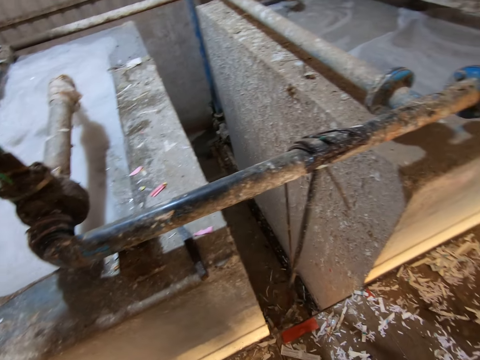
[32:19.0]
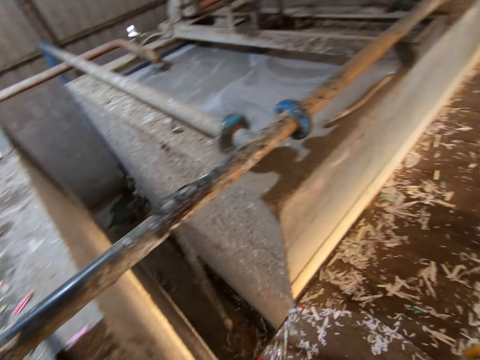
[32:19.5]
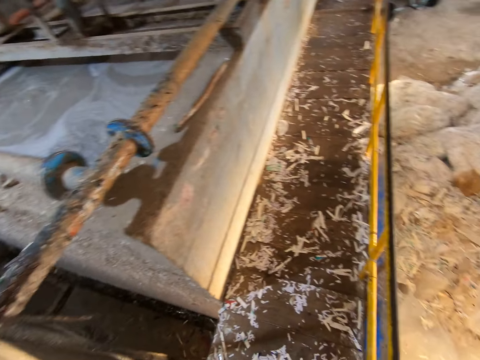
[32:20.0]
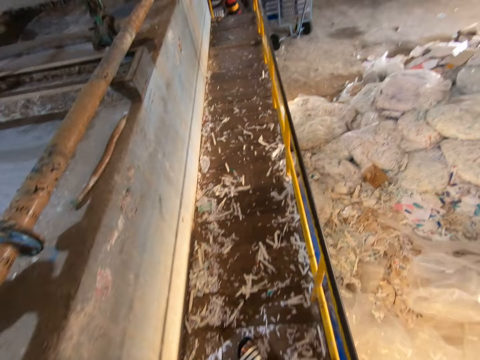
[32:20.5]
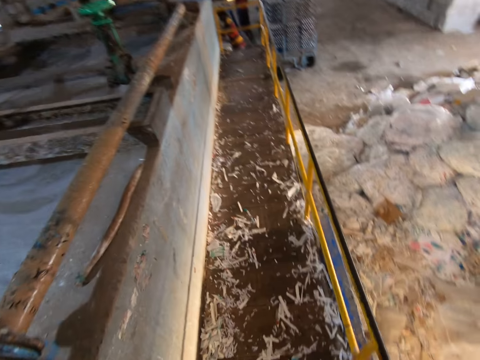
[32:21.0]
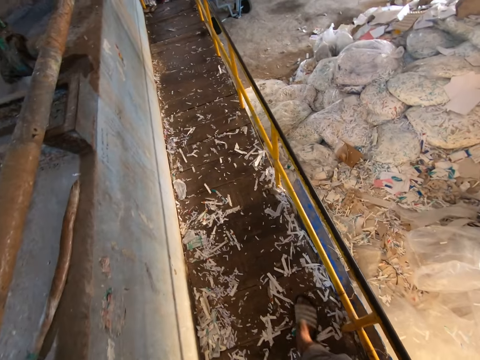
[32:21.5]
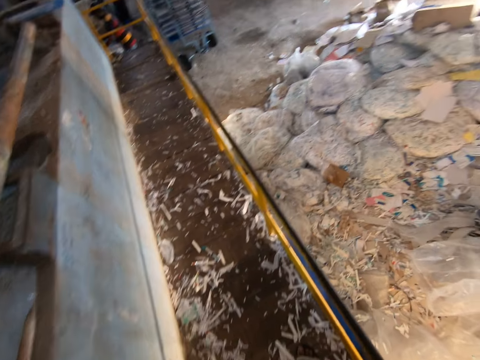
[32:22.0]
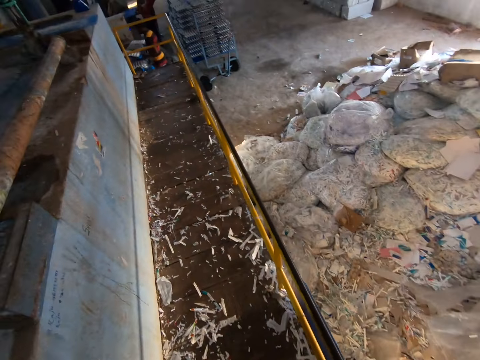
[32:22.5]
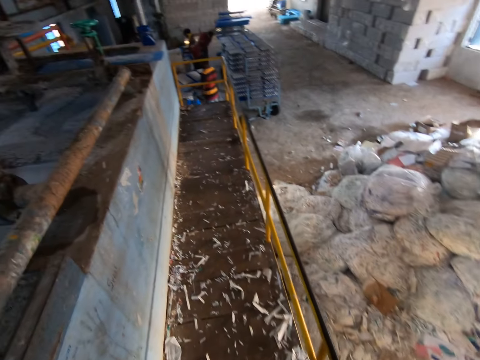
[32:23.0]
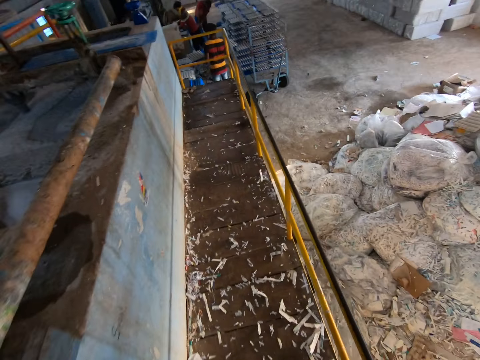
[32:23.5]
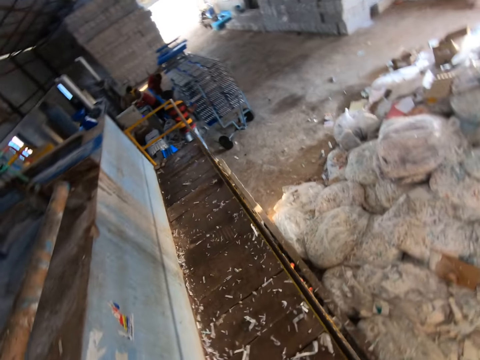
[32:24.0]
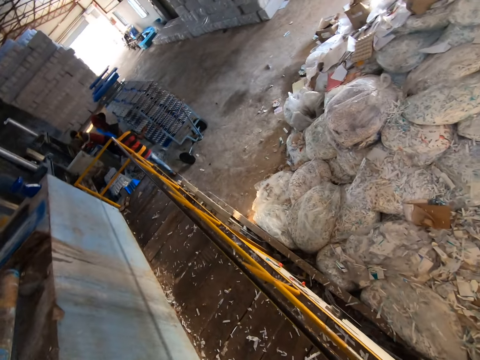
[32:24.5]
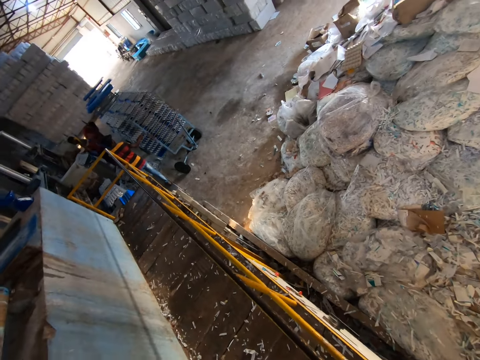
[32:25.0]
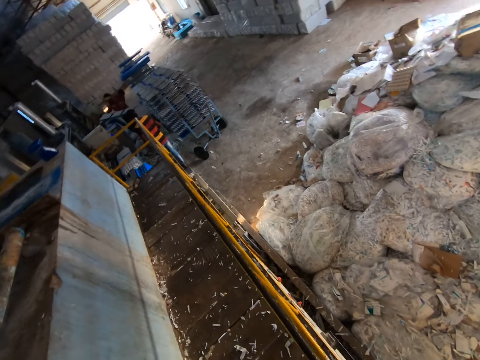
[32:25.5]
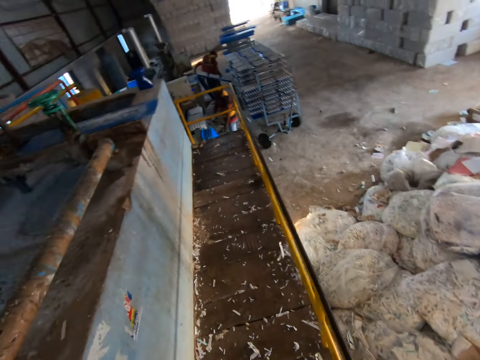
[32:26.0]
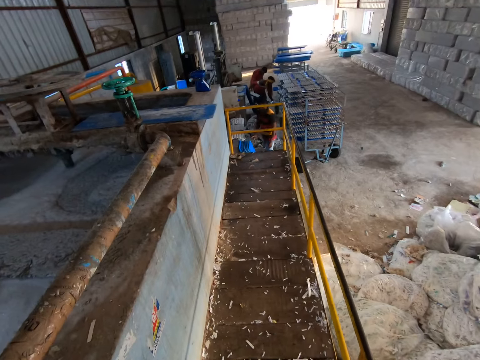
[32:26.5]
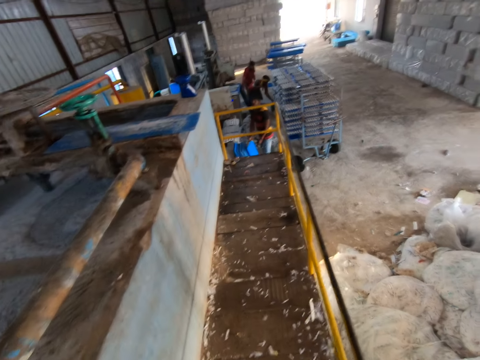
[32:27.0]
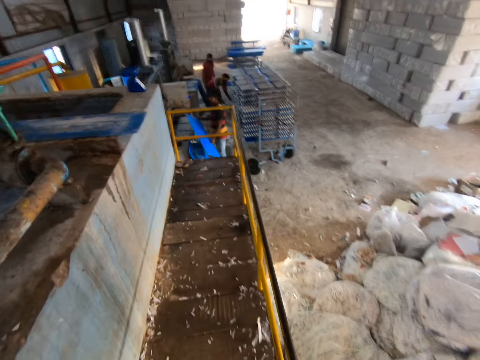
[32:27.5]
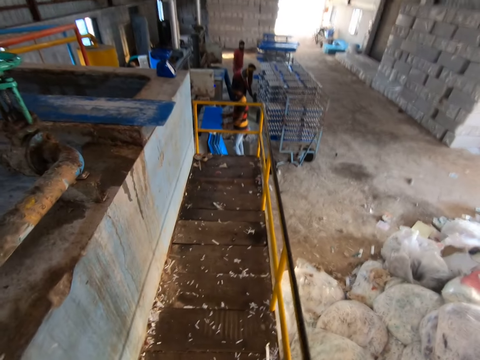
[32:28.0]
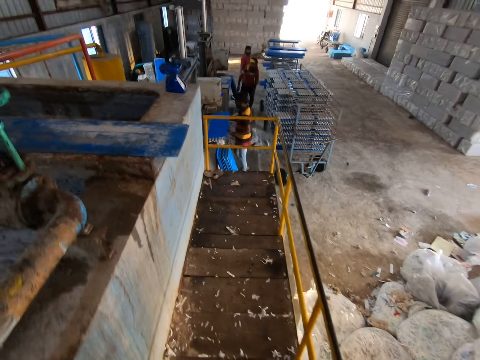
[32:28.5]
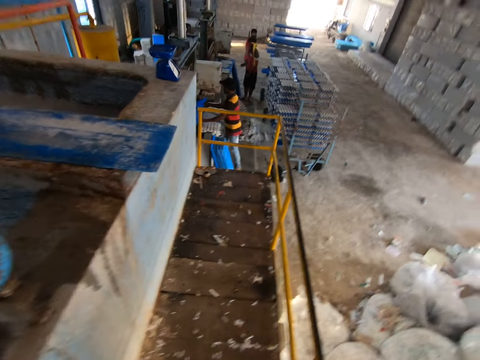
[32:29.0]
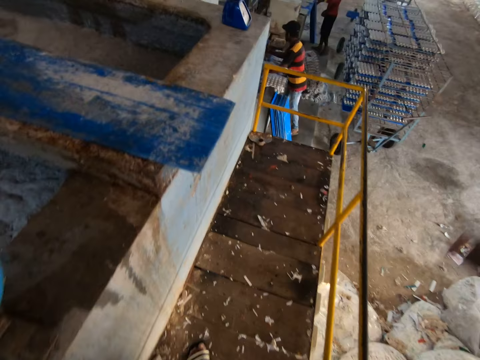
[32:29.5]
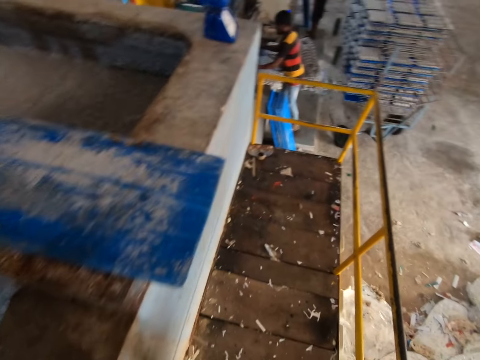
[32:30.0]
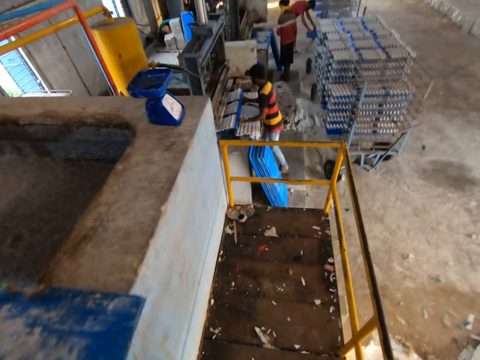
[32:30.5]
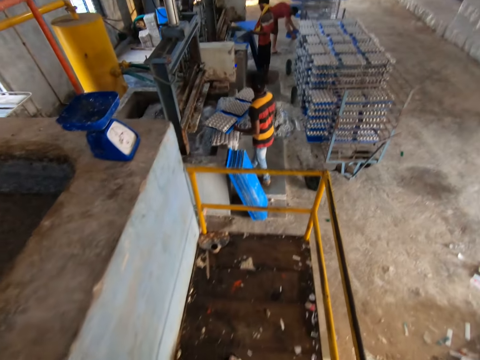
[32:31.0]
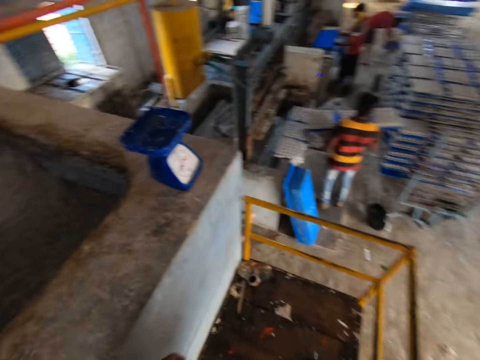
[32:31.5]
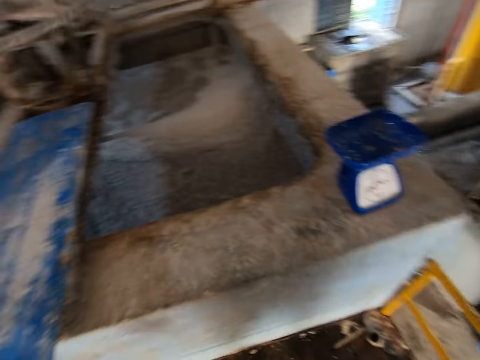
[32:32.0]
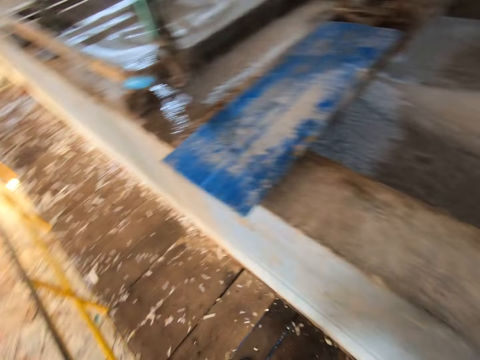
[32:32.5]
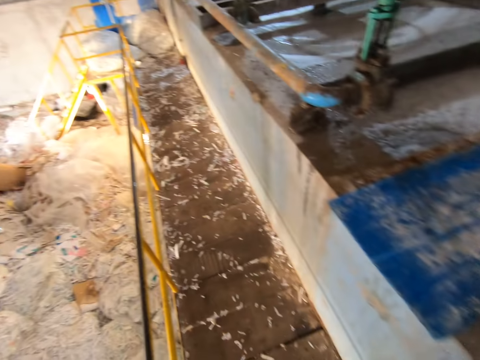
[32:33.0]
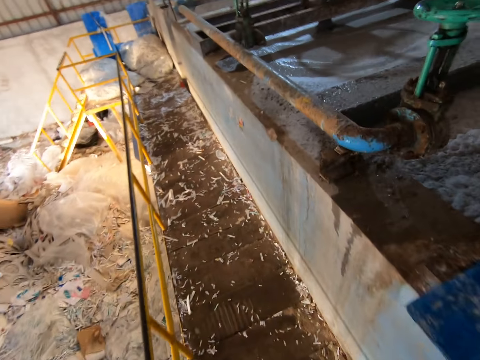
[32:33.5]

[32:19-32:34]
The camera wearer walks around. The man places a blue tray on the mobile rack with both hands. Another man touches a blue tray on the ground with both hands. A third man places a blue tray on the mobile rack with both hands. The camera wearer looks around. The first man picks a blue tray from the ground with his right hand. The camera wearer converses with the three men. The first man holds the blue tray with both hands and places the blue tray in the egg carton machine with both hands. The camera wearer walks around. The third man picks a blue tray from the ground with his right hand. The first man holds the blue tray with both hands.

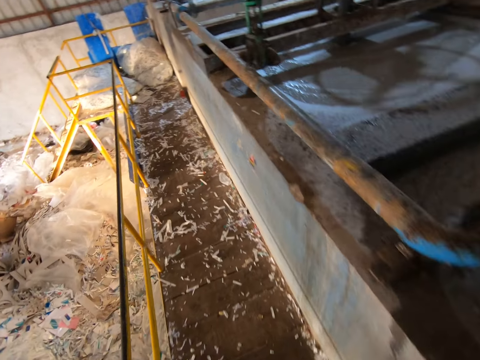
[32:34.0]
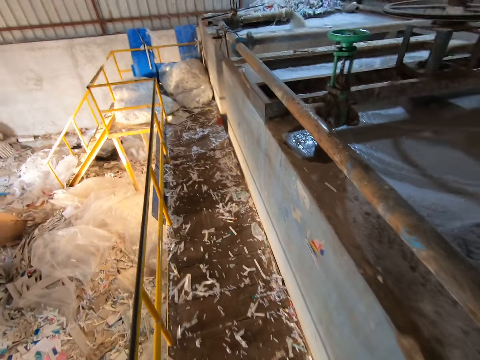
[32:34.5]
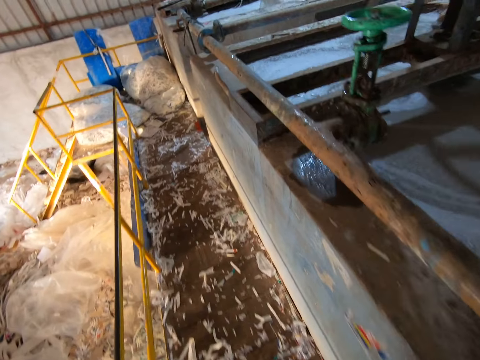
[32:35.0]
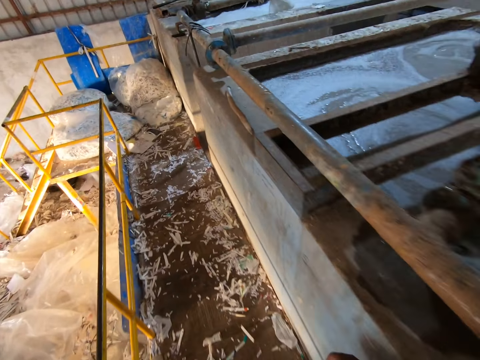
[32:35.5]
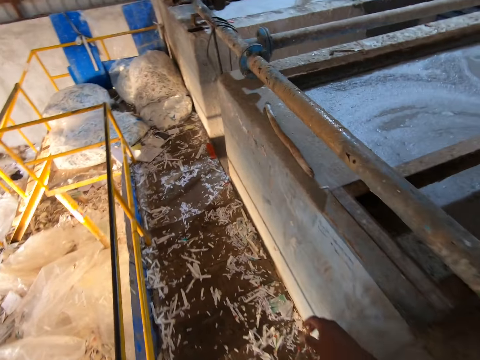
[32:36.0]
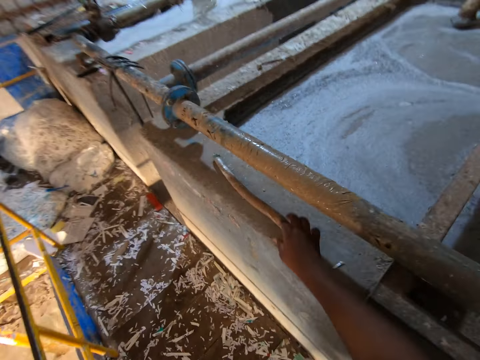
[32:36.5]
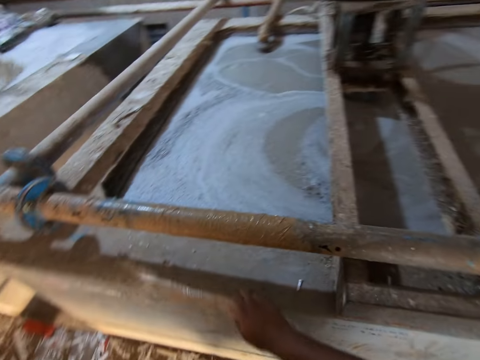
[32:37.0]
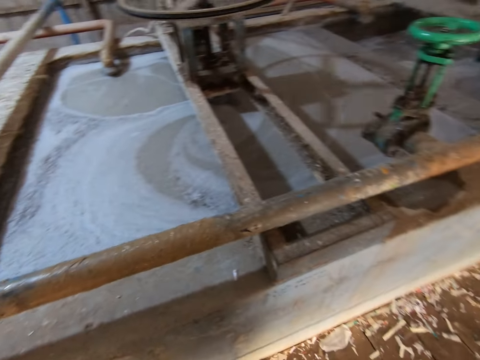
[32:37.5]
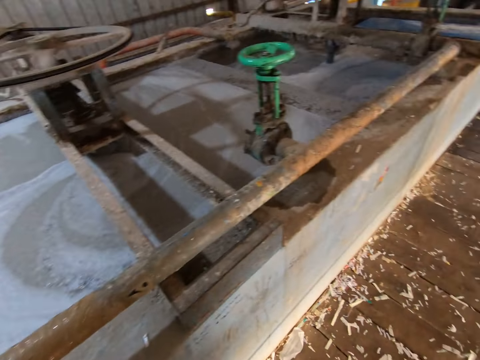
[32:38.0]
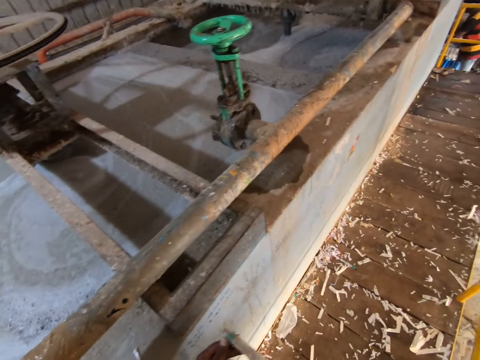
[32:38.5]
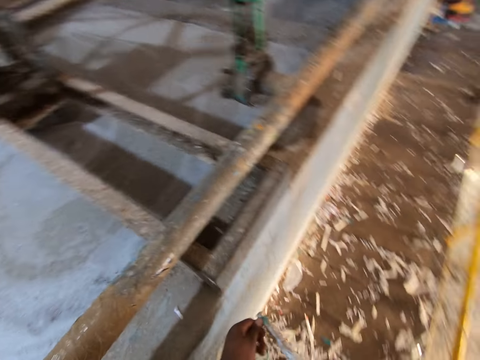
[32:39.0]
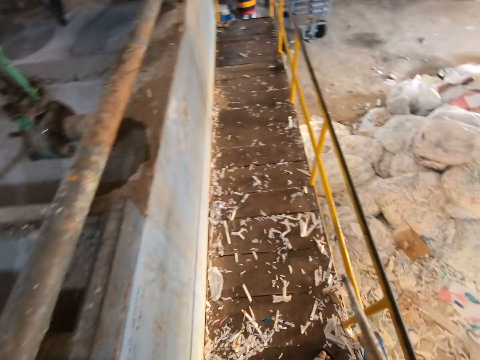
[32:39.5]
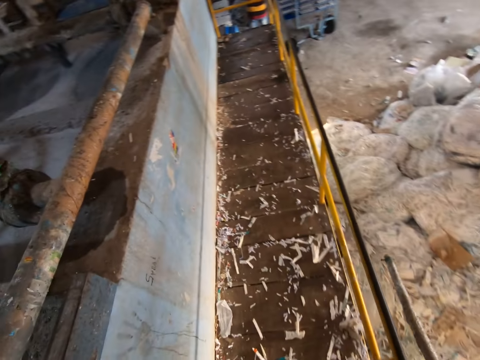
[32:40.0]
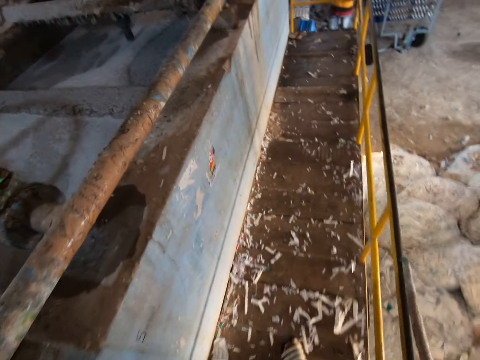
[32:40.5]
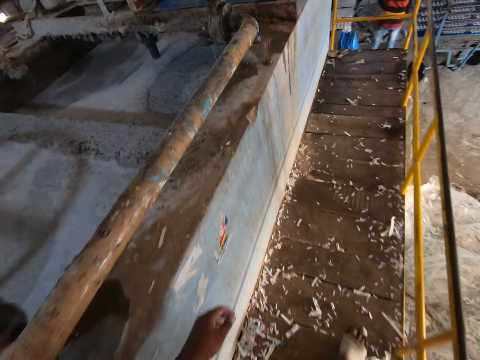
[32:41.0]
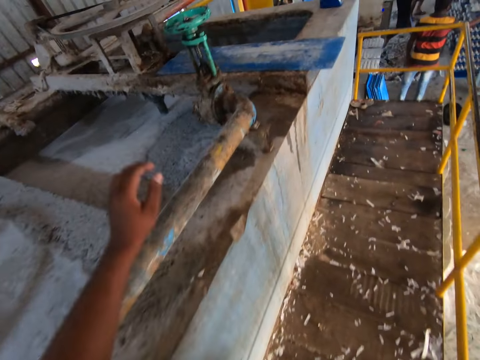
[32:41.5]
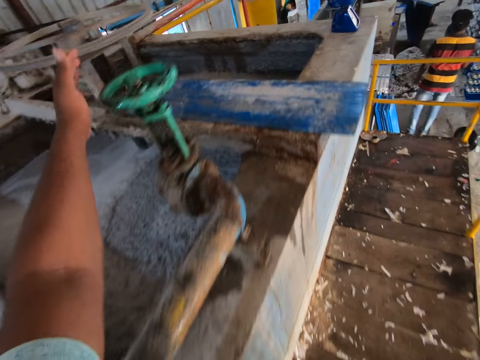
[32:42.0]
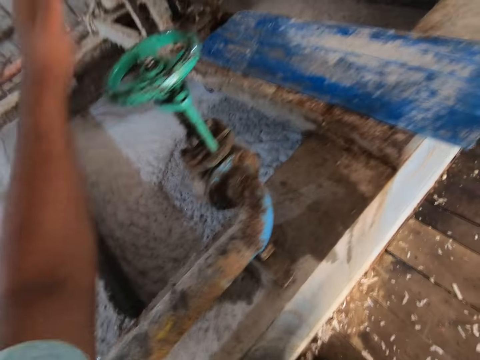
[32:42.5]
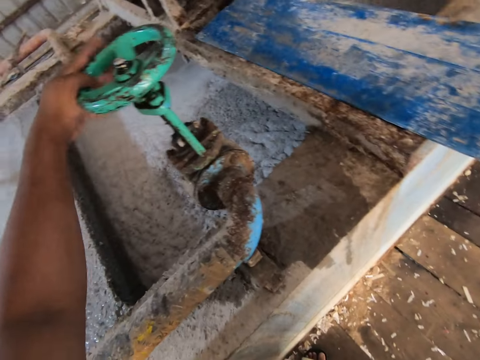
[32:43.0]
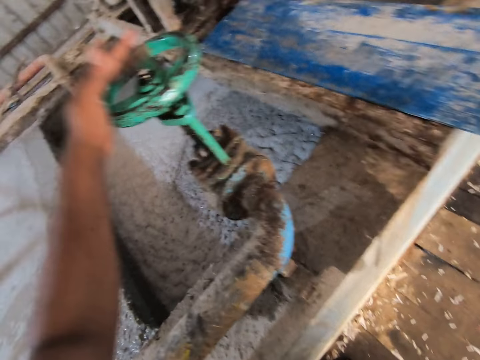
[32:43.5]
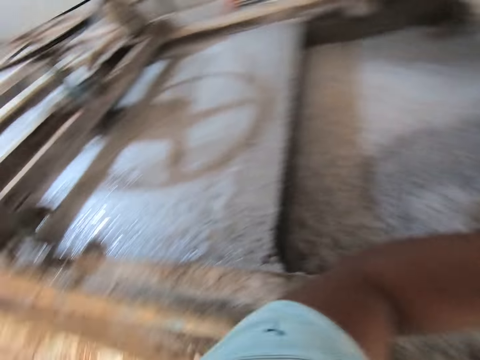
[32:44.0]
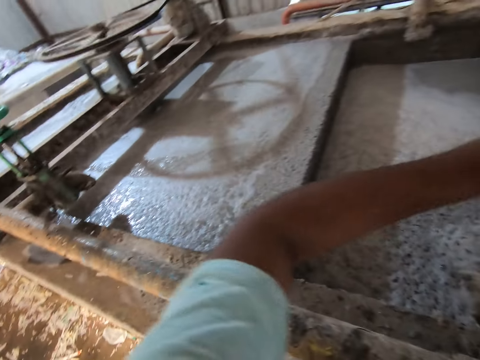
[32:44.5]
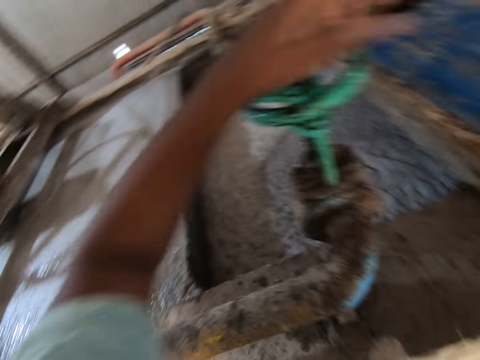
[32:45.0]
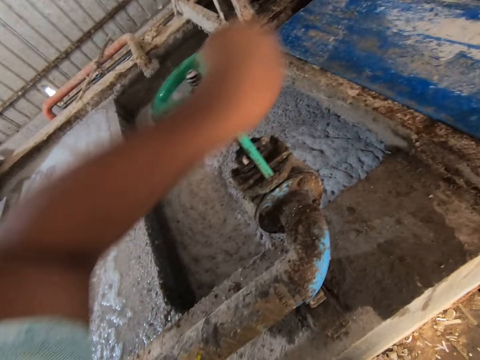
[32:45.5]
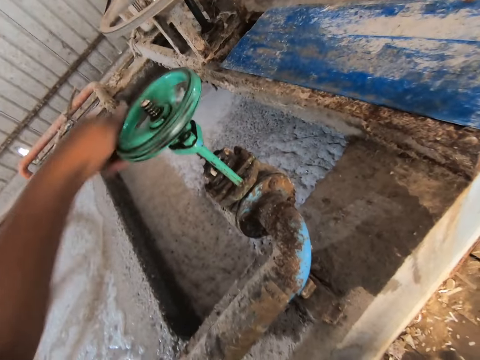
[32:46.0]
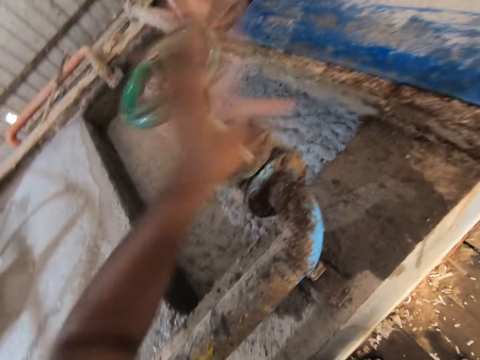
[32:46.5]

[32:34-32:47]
The camera wearer picks the stick from the slab of a pond with his right hand. He holds the stick with both hands. He walks around. A man holds a blue tray with both hands. The camera wearer turns a valve with his left hand.
